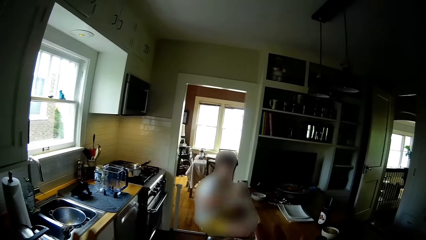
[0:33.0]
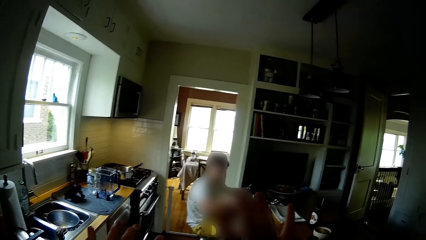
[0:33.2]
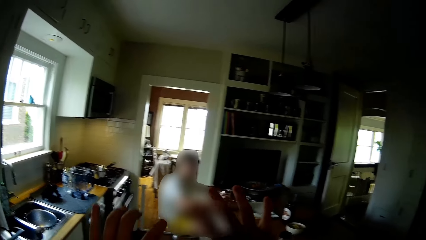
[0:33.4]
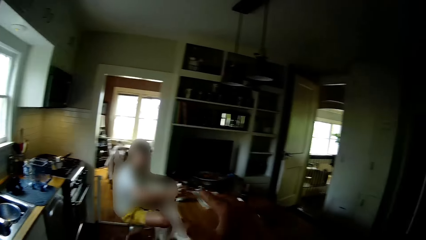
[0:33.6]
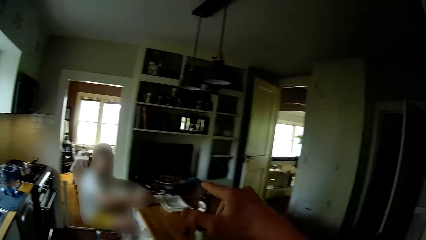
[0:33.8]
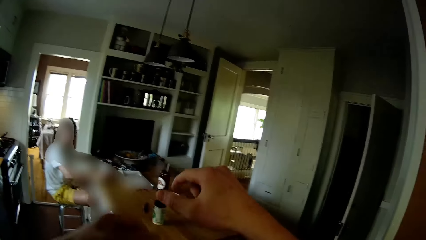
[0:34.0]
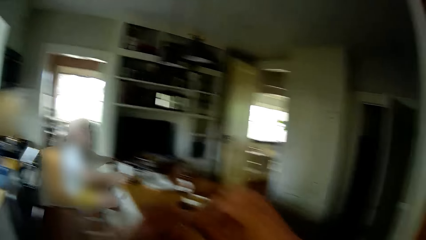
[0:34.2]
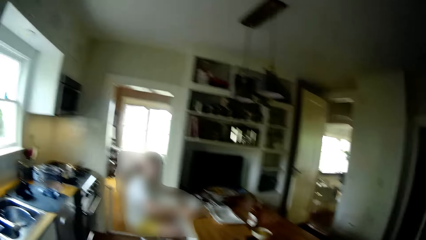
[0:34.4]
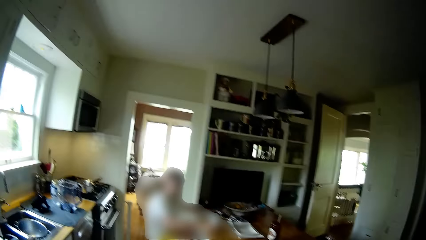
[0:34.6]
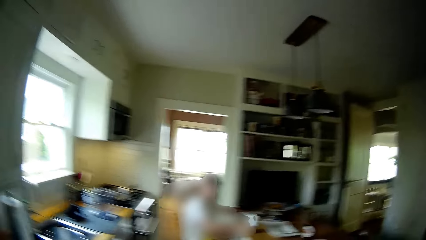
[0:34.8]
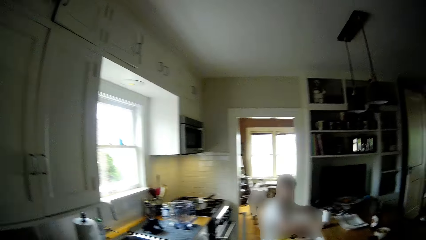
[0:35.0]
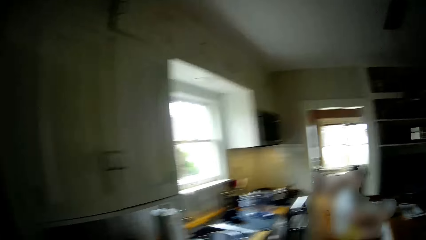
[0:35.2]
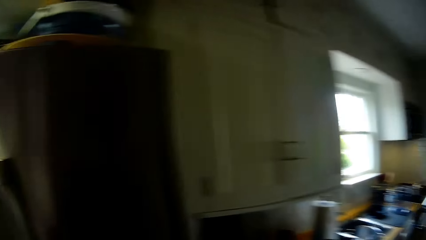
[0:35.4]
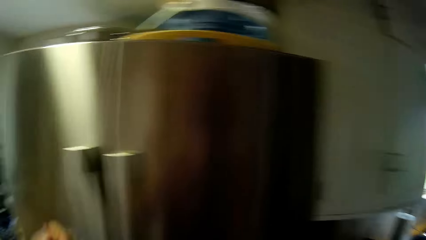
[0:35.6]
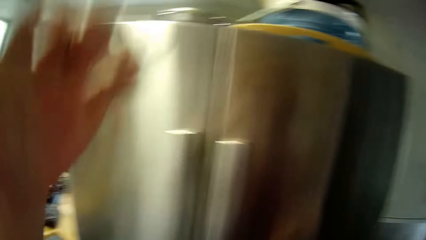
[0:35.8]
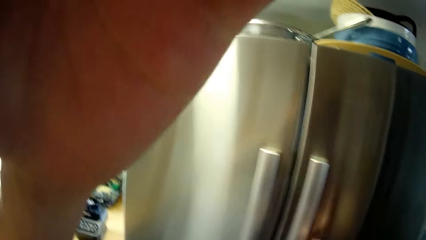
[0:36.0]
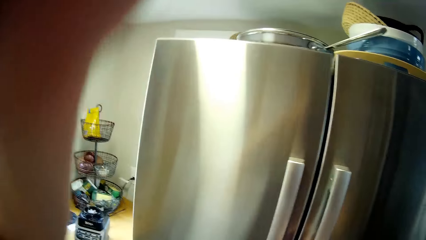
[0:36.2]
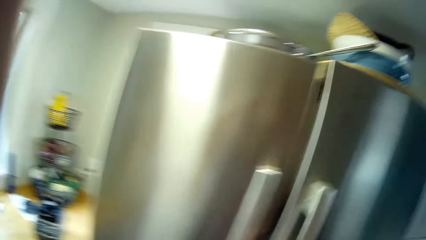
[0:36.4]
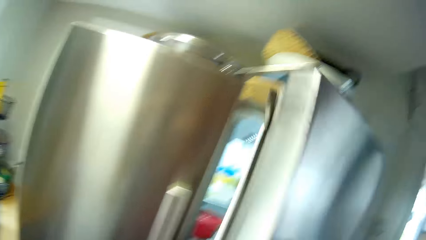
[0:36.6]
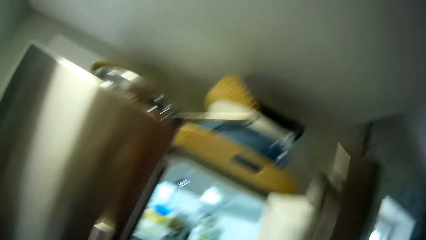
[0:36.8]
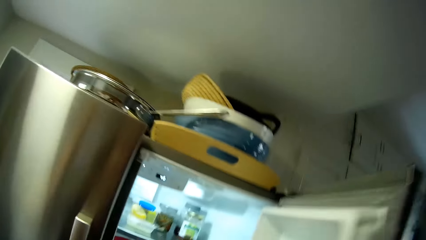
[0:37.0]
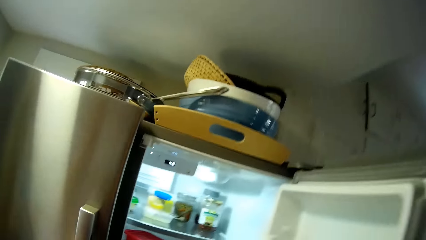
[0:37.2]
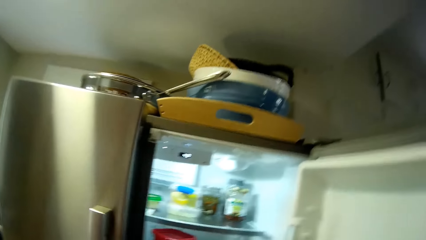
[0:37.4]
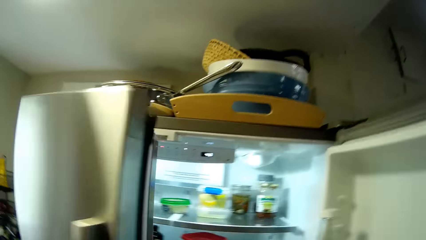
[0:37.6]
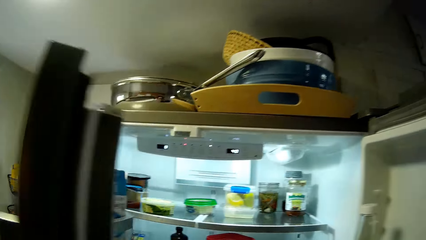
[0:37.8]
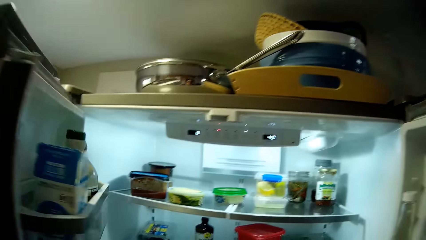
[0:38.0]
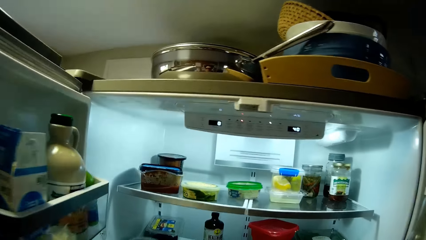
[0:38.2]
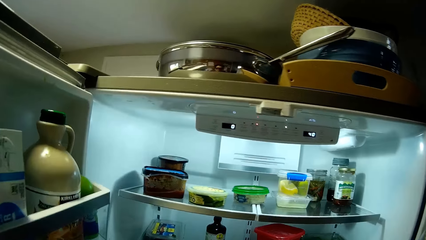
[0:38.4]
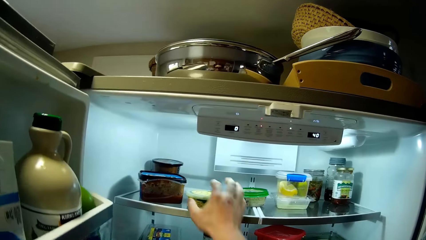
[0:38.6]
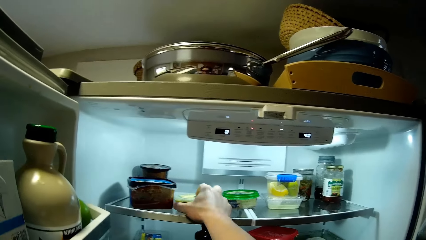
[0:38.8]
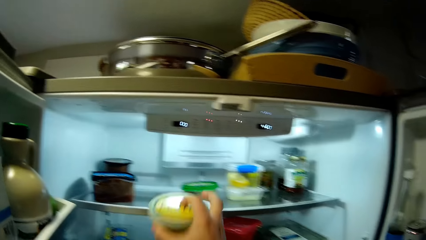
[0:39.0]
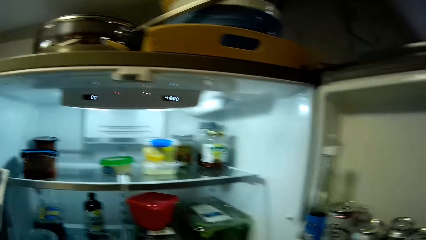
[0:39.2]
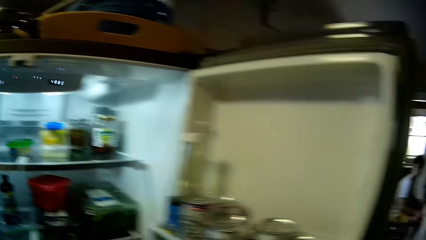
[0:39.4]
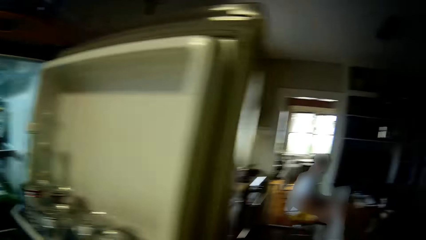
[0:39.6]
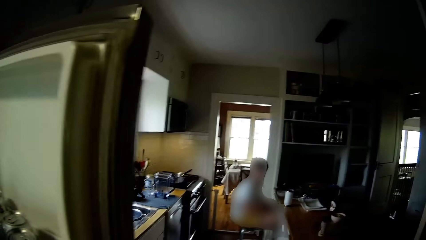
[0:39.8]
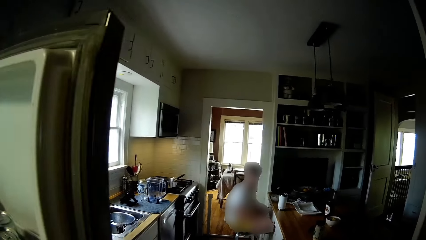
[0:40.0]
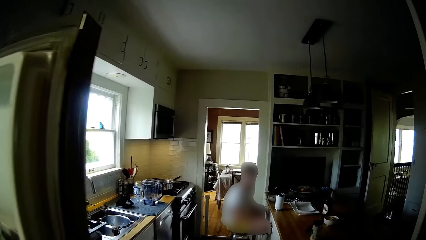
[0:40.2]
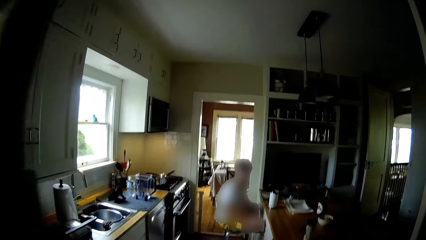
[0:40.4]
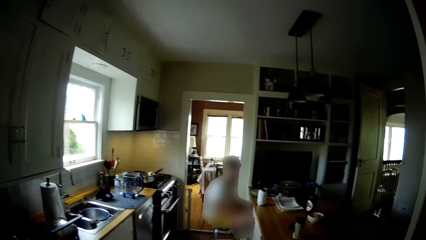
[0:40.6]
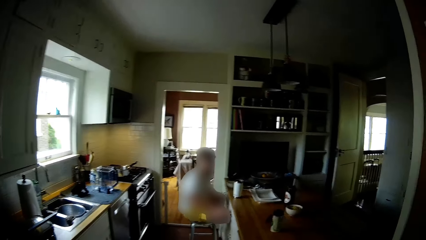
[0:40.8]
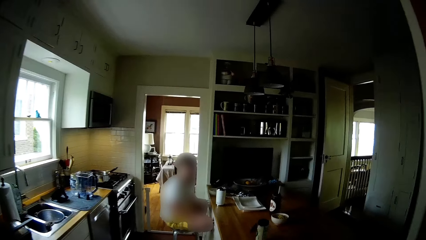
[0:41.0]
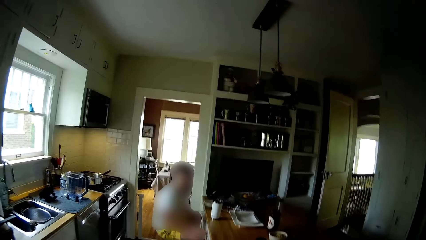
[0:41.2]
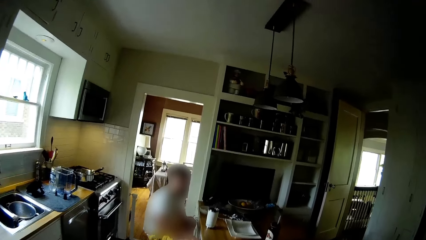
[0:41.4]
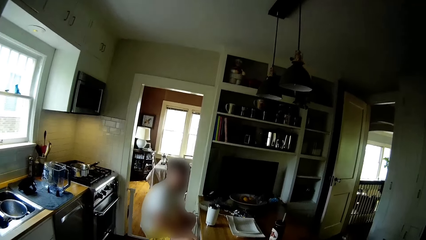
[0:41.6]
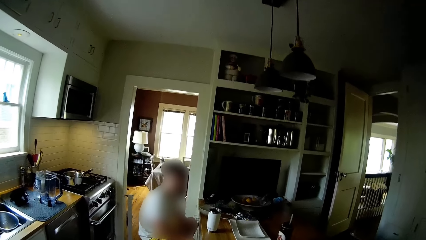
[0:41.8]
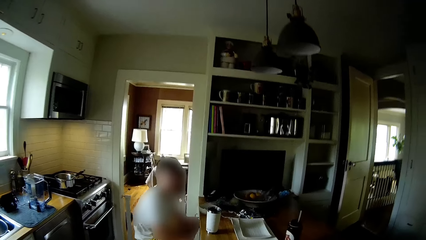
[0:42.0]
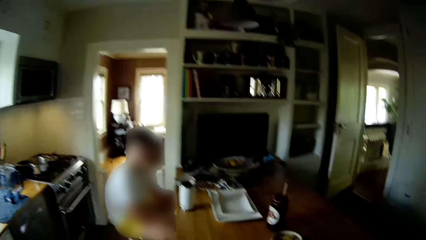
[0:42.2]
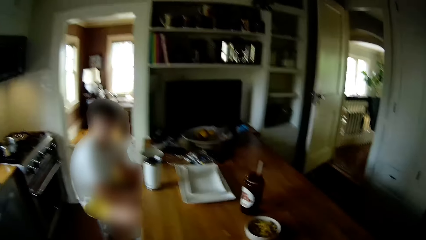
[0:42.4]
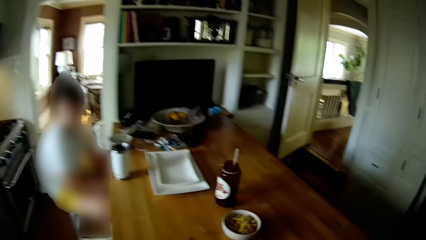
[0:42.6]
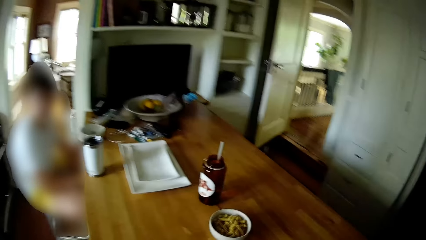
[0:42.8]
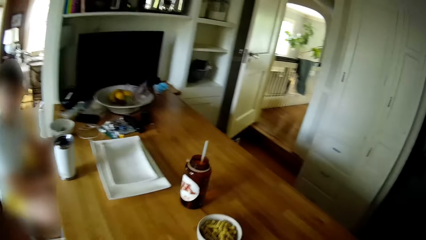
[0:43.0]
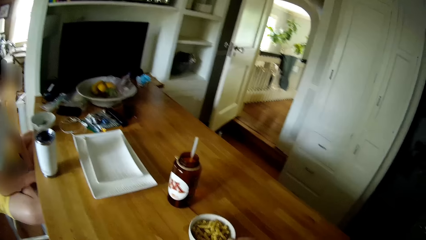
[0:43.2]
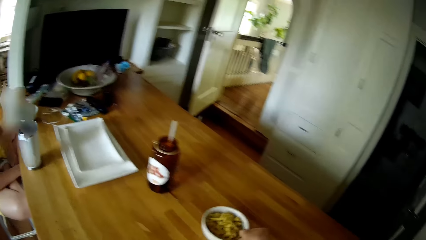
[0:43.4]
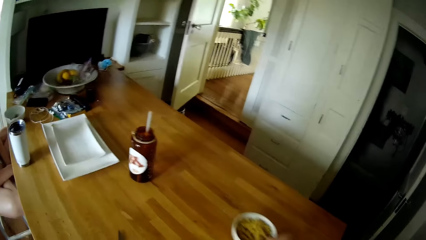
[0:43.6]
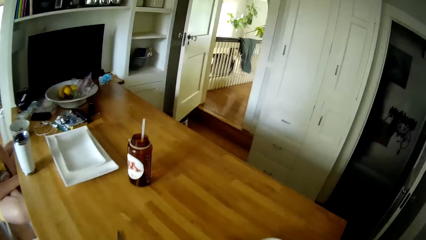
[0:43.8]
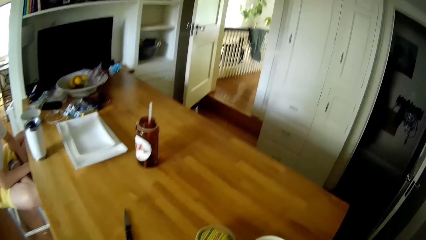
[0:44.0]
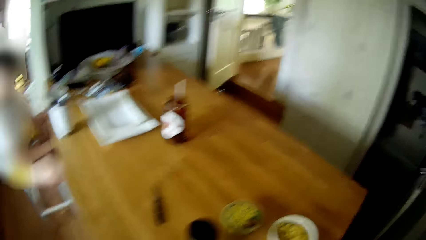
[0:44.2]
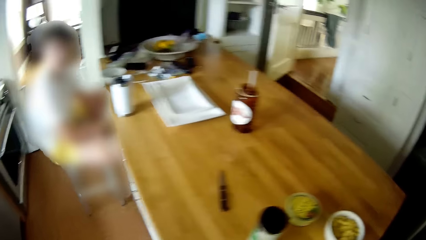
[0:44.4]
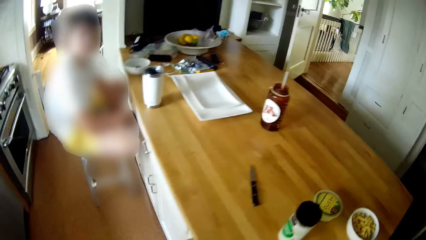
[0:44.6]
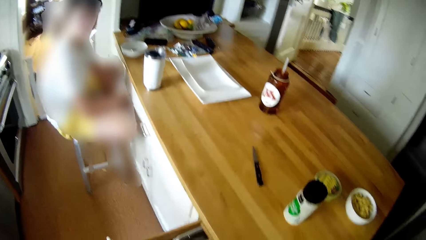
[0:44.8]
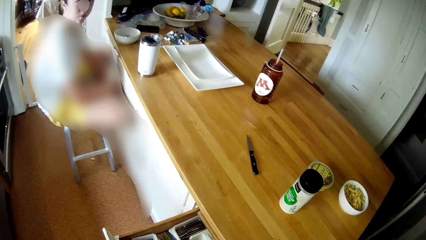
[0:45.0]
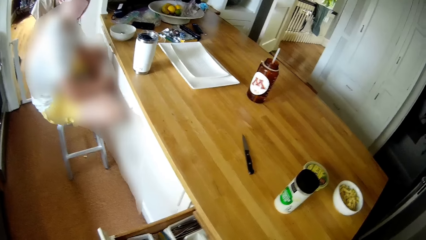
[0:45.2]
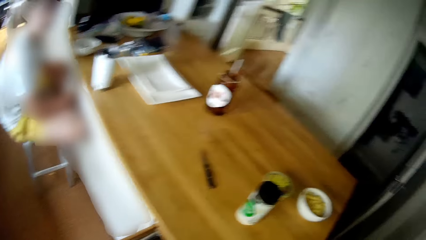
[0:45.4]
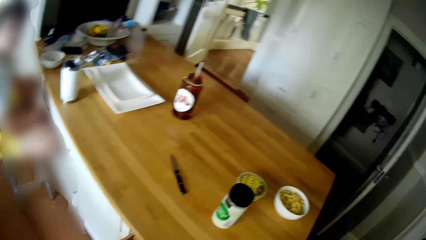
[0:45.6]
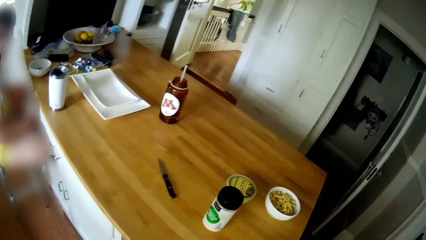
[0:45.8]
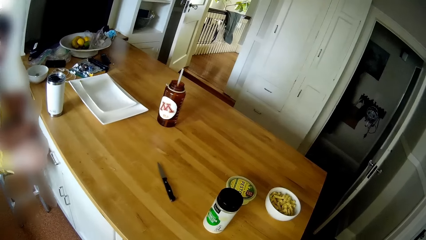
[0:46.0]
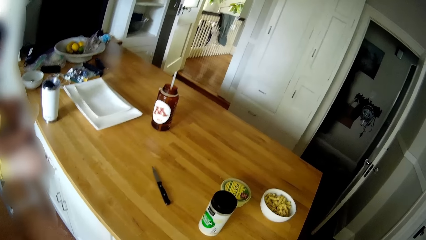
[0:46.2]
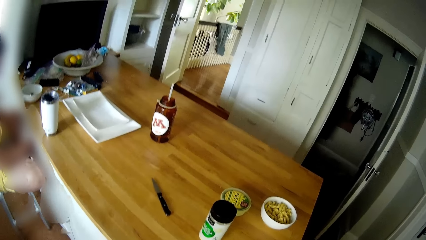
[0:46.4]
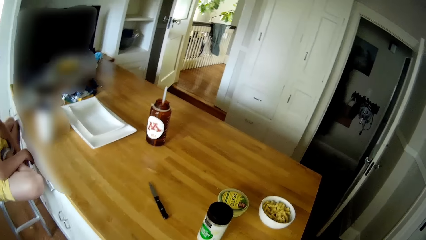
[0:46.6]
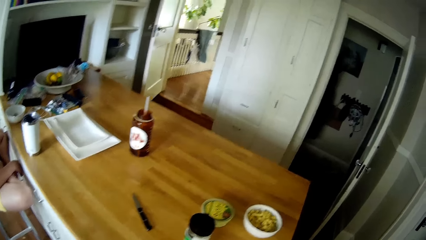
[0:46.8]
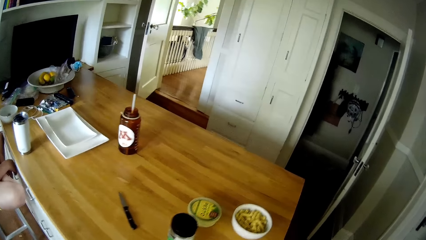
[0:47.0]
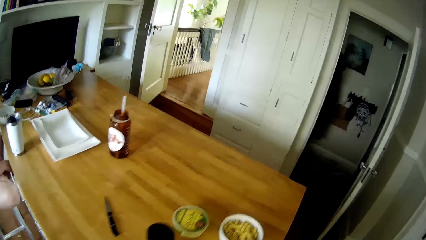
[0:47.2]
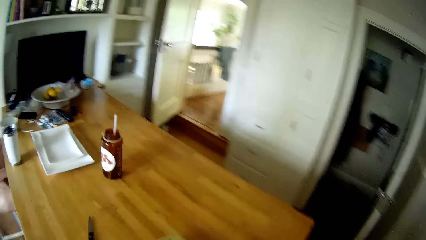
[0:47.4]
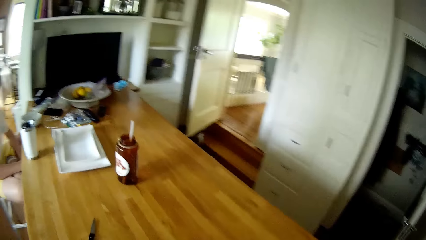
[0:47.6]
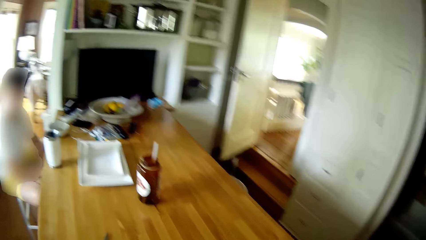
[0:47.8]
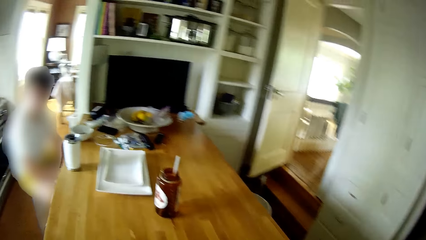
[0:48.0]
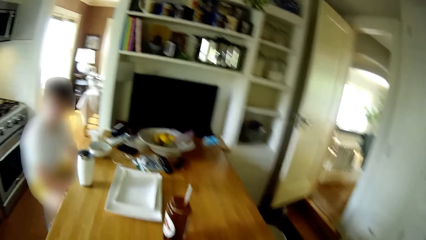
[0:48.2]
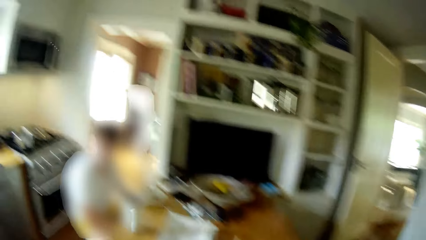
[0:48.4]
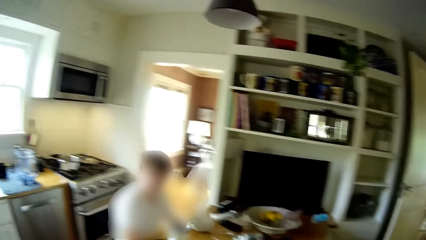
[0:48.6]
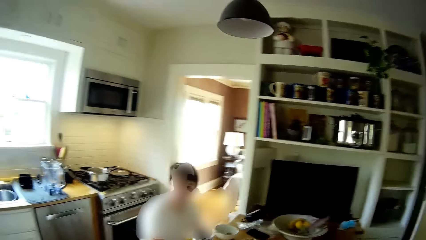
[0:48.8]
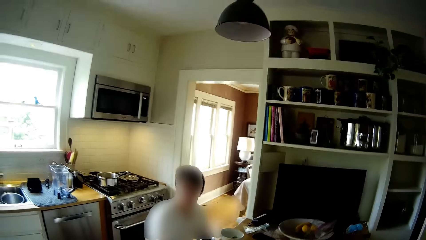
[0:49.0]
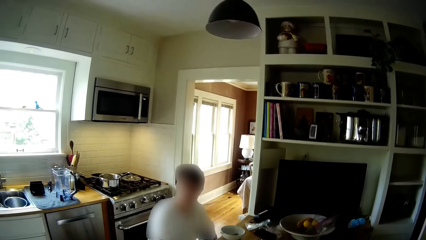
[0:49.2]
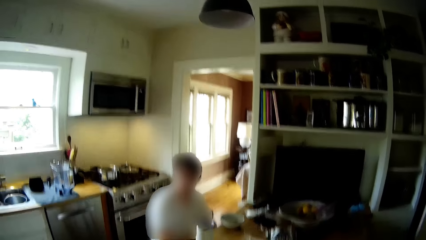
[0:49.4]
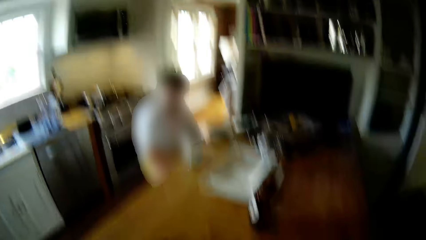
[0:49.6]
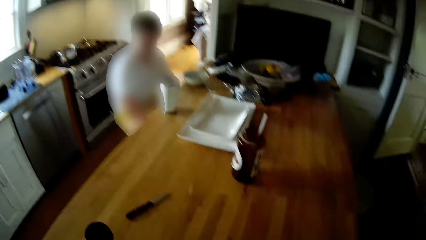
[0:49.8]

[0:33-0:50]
The boy drops the cup on a table. The camera wearer lifts his right hand. He lifts his left hand. He opens a fridge with both hands. He picks up a plate of pesto sauce from the fridge with his right hand. He walks. He moves the plate of macaroni on the table with his right hand. He opens a drawer with his left hand.
